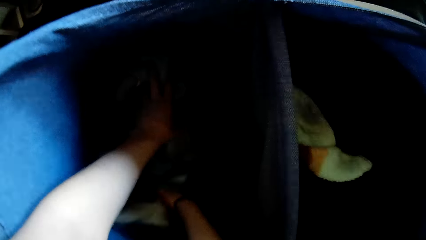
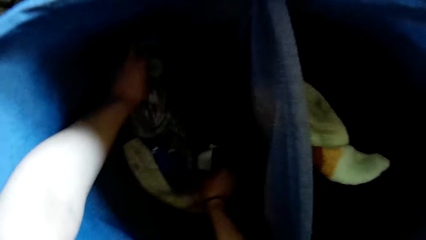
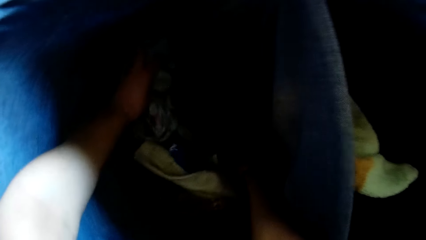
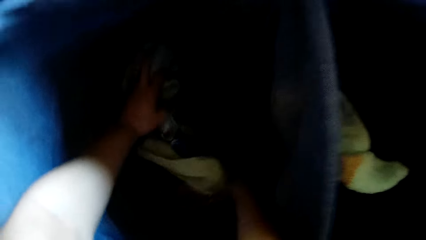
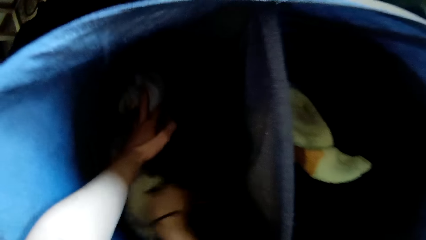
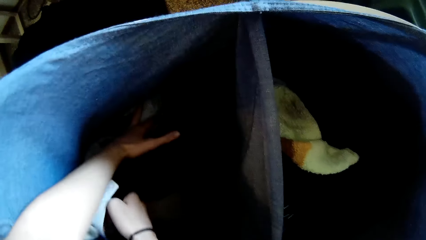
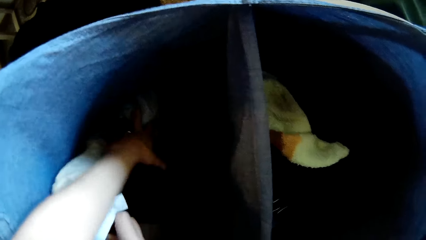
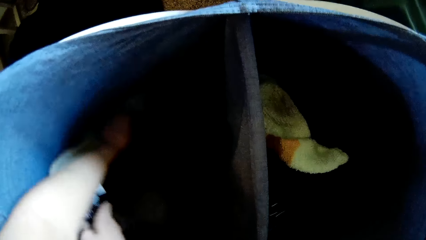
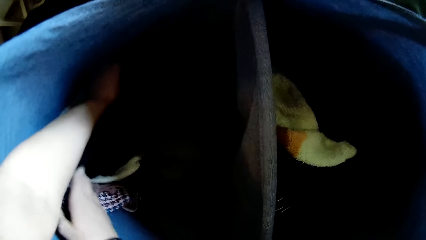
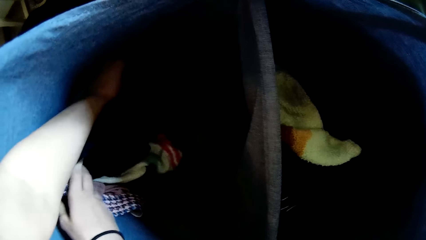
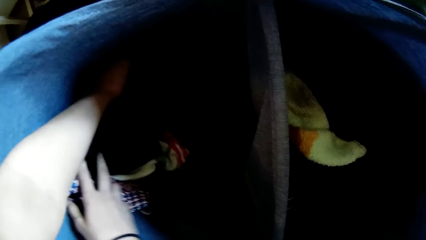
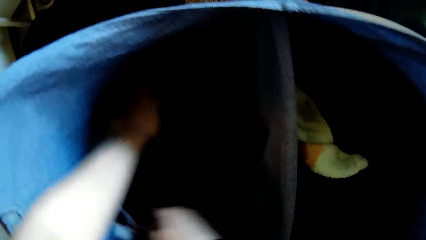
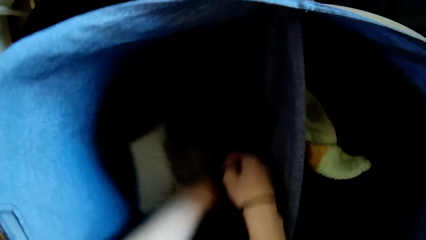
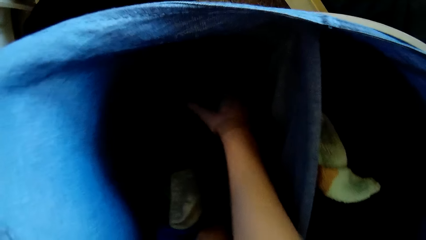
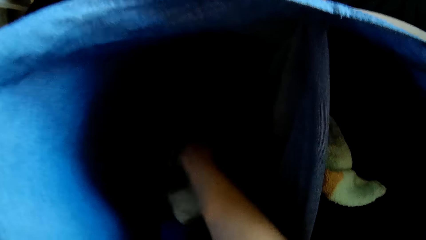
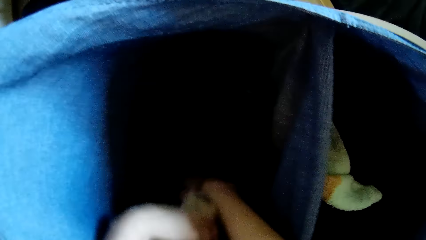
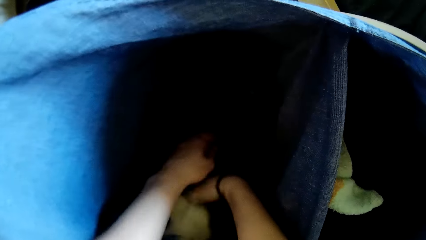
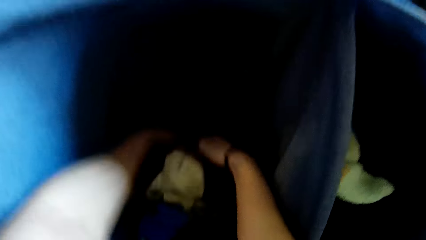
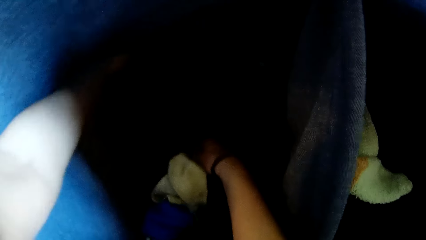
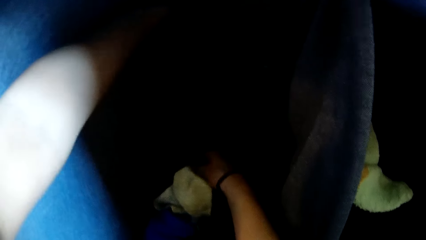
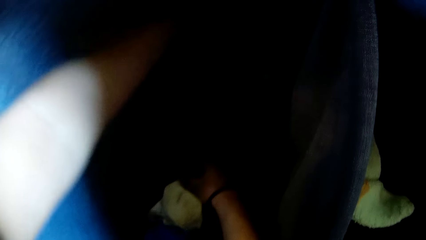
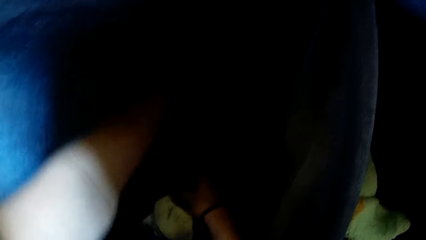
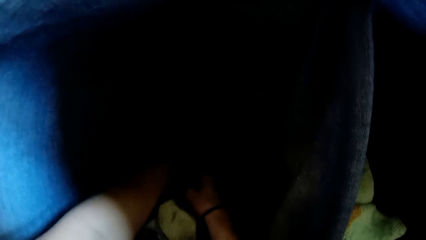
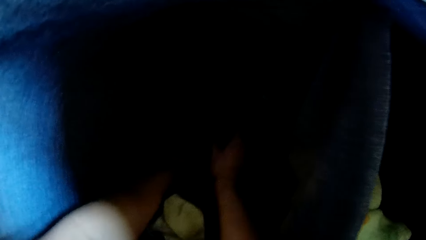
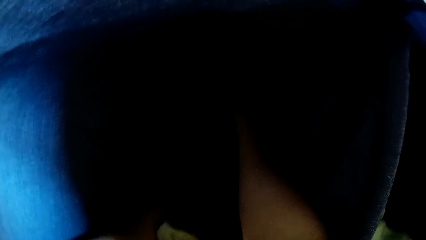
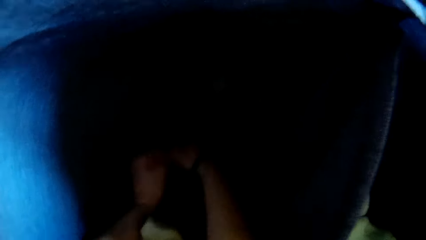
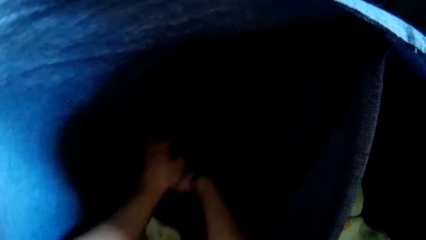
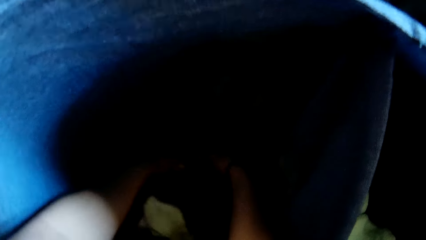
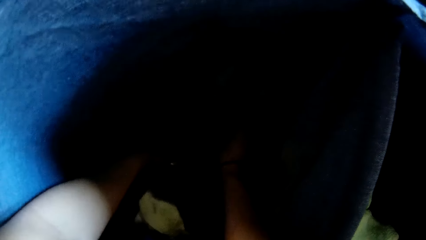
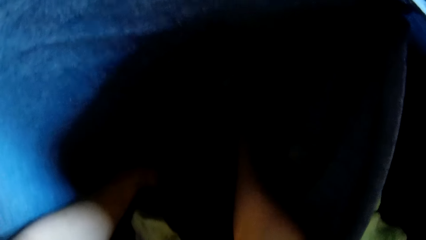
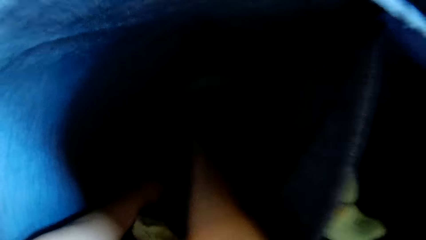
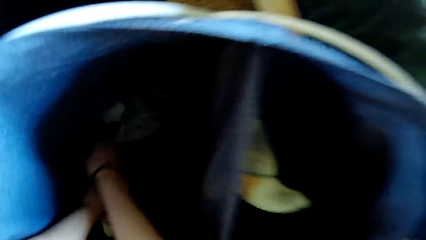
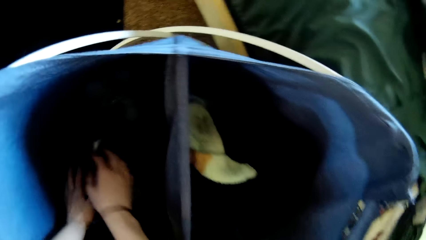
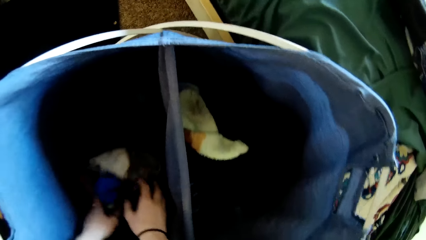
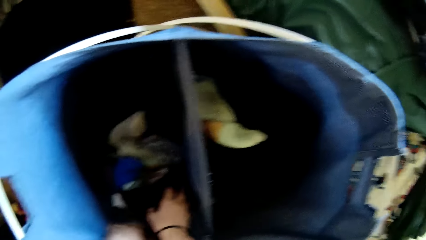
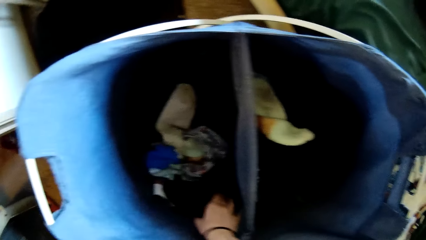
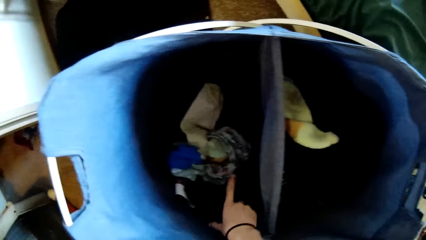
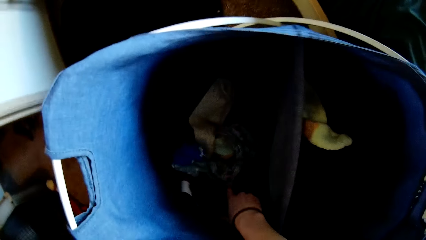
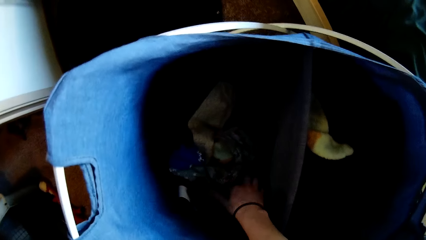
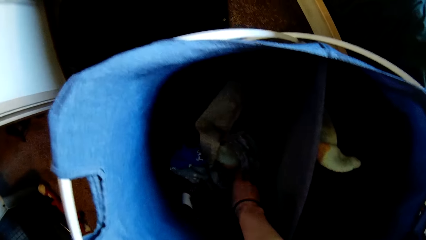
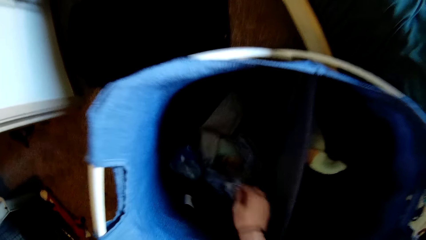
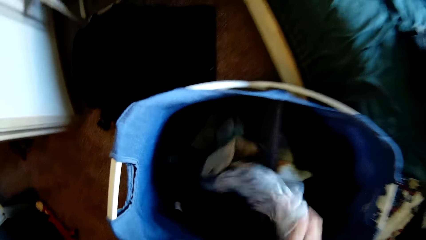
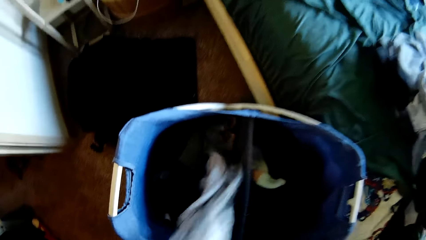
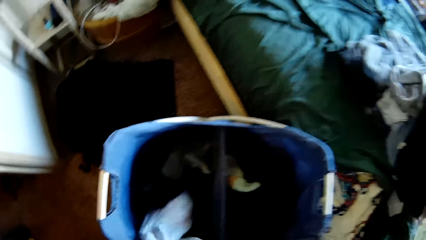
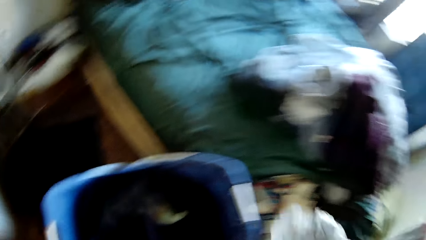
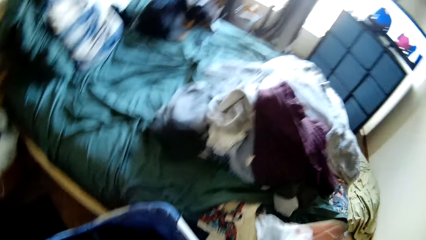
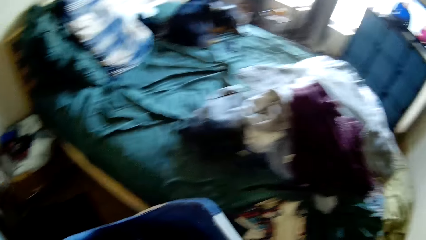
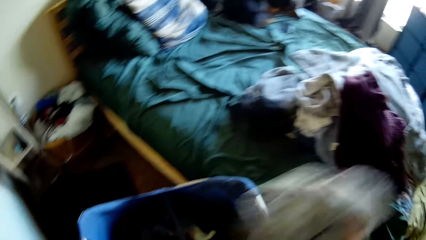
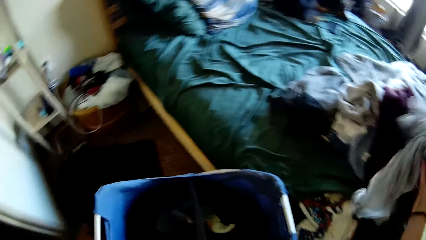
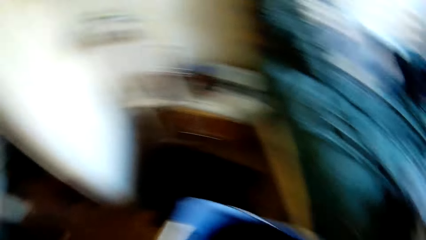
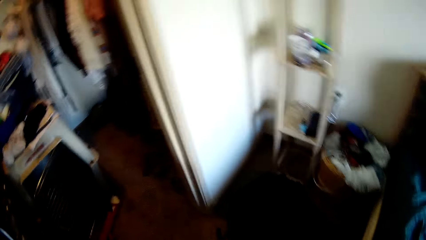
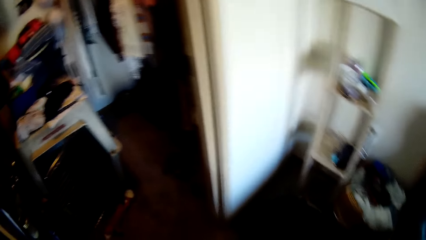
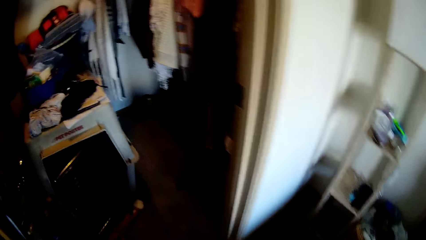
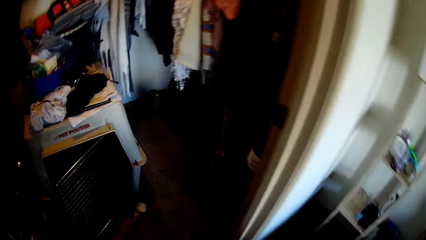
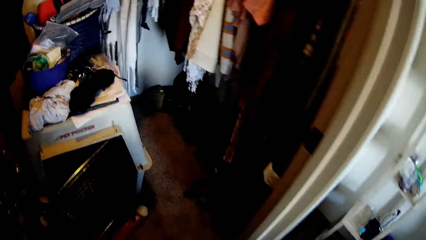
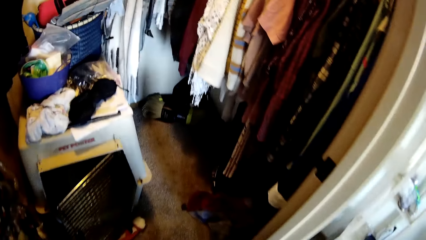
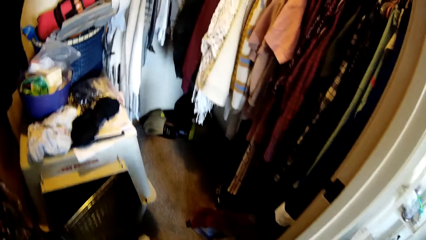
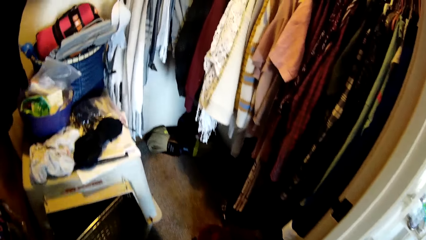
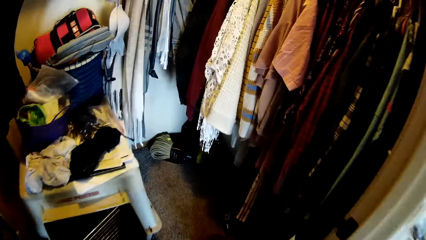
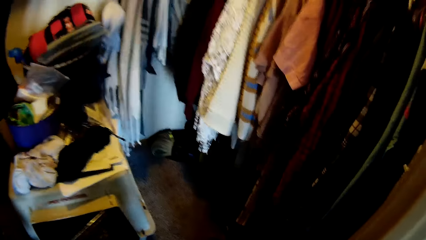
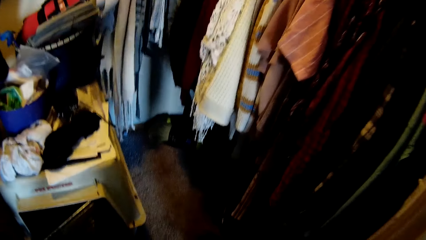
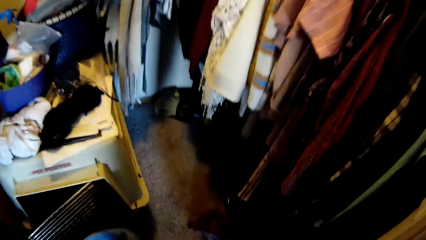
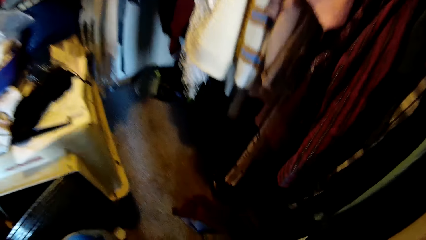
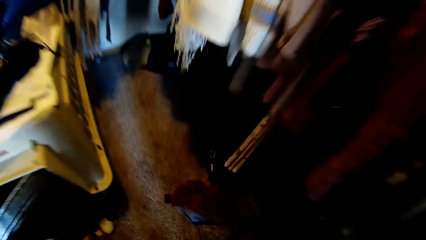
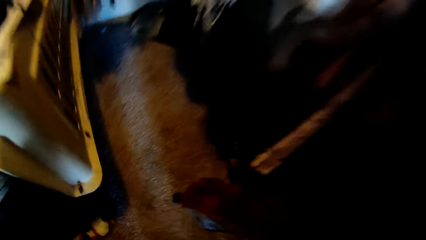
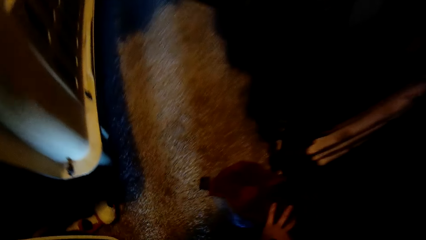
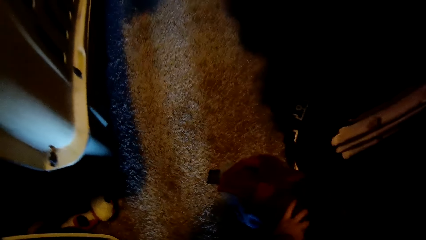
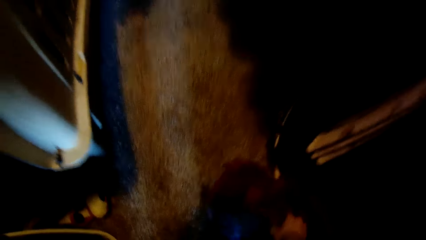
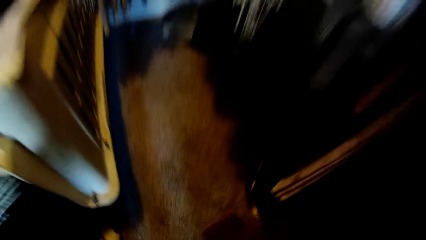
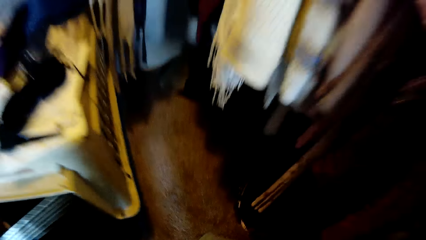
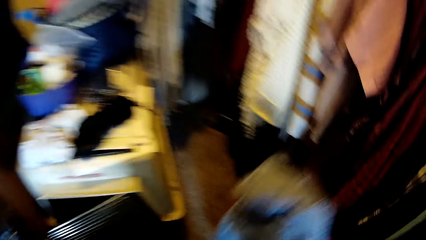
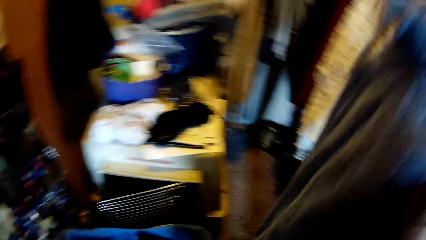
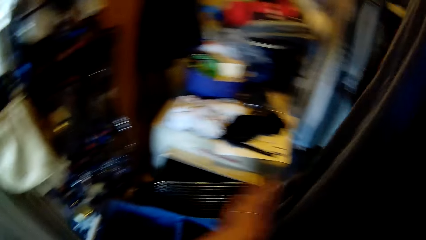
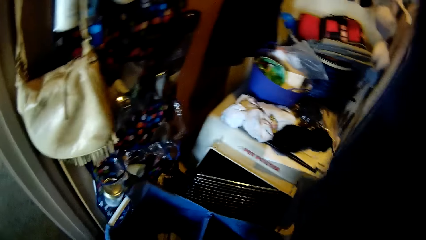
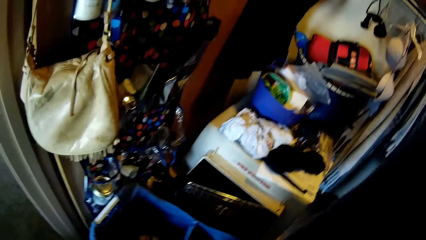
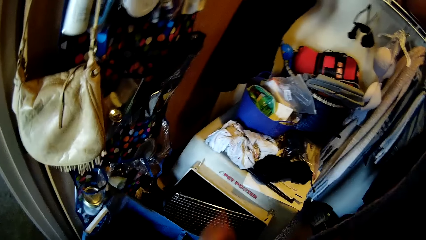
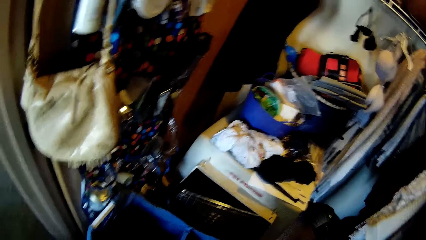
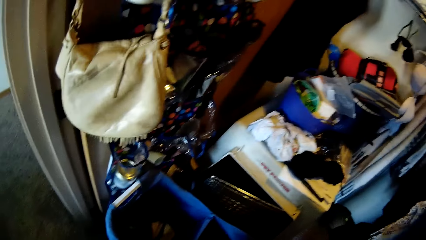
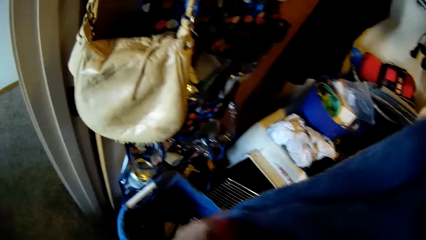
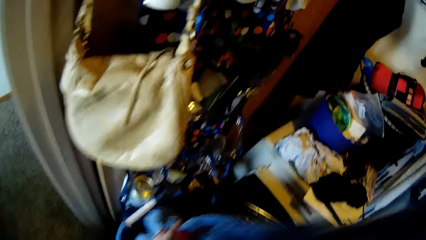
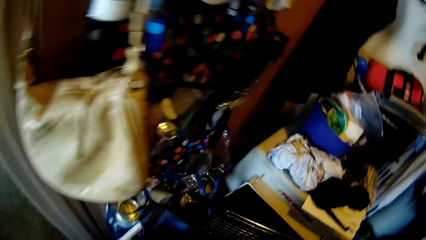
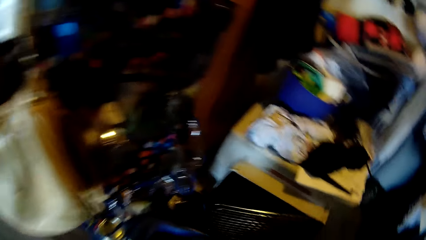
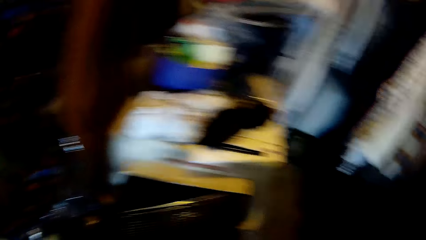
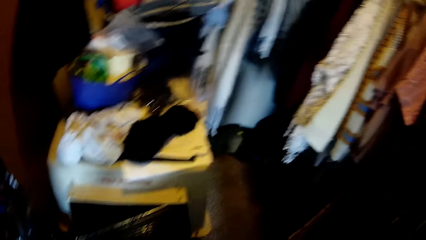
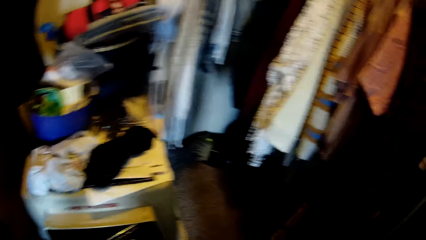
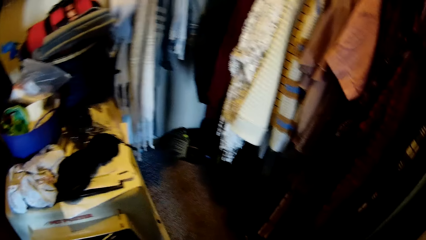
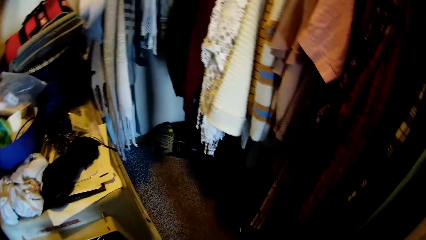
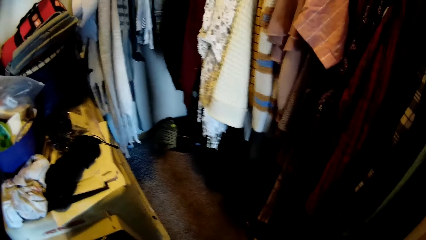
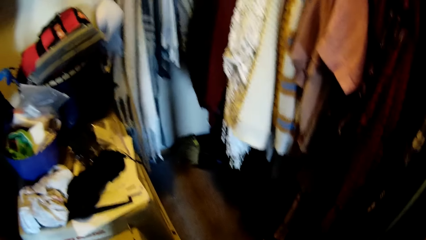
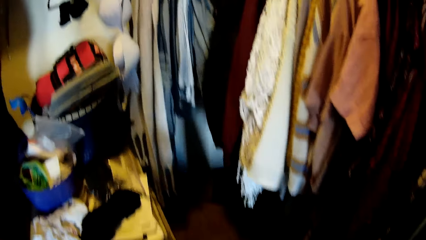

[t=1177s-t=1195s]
The camera wearer moves a shirt from inside the laundry basket to the top of the bed. They walk to the wardrobe. They move the laundry basket into the closet. They stare at the wardrobe. They pick up a pair of trousers from the floor of the closet. They hang the cloth. They put the pair of trousers inside the laundry basket.
